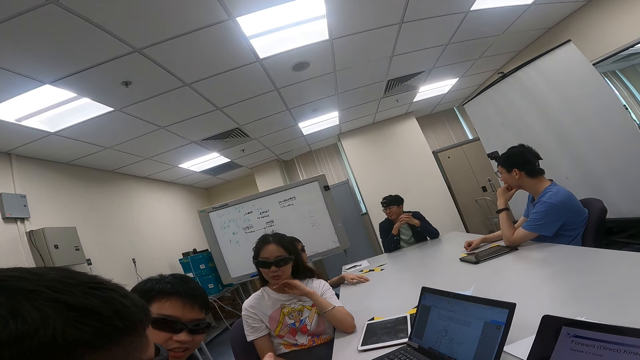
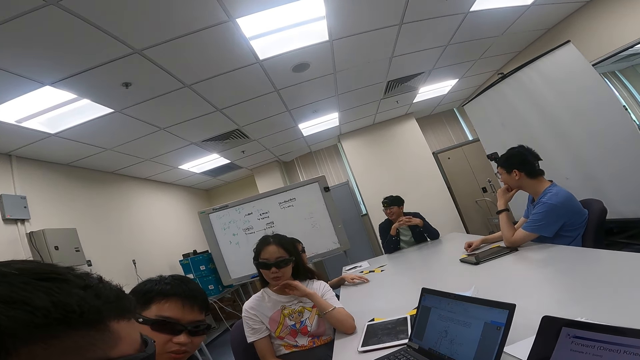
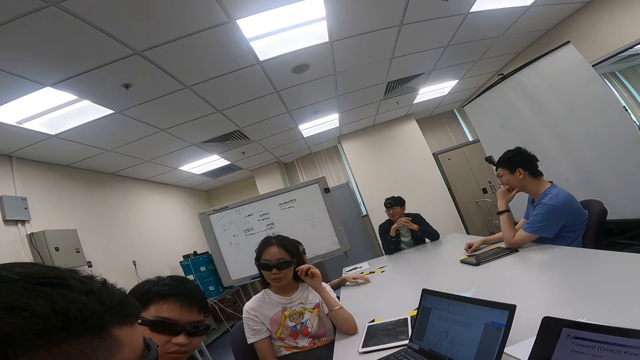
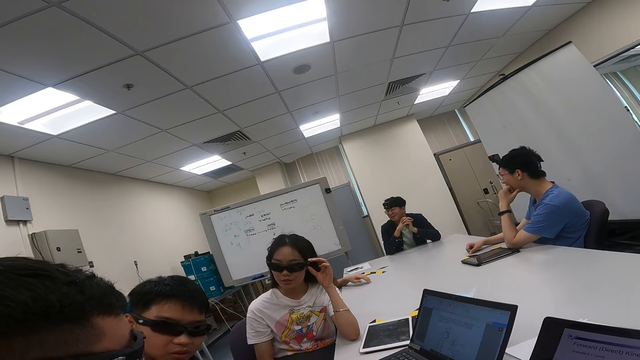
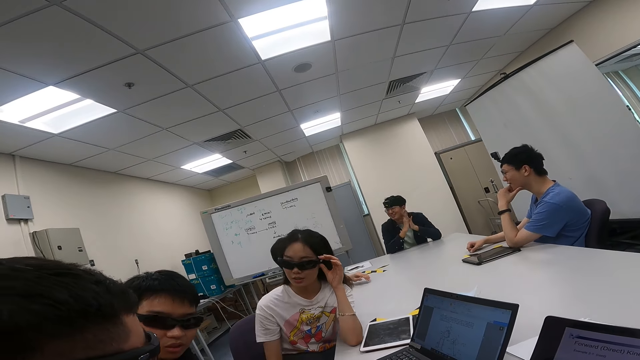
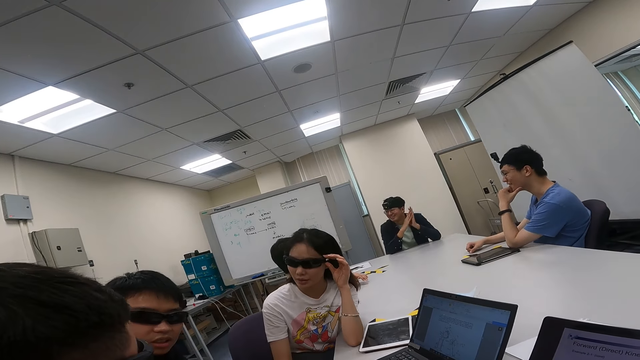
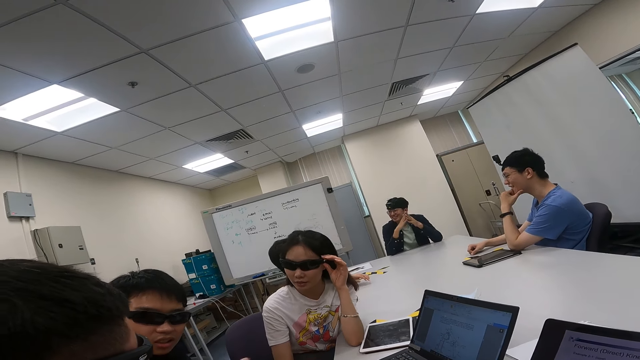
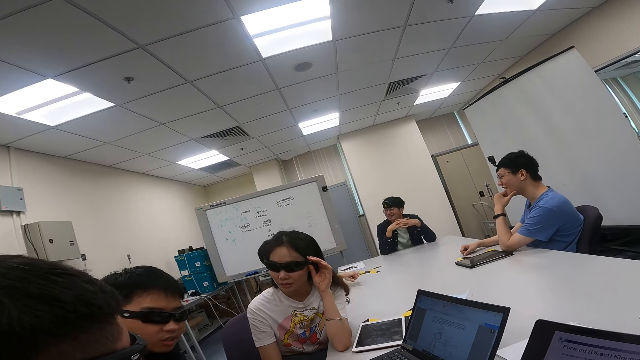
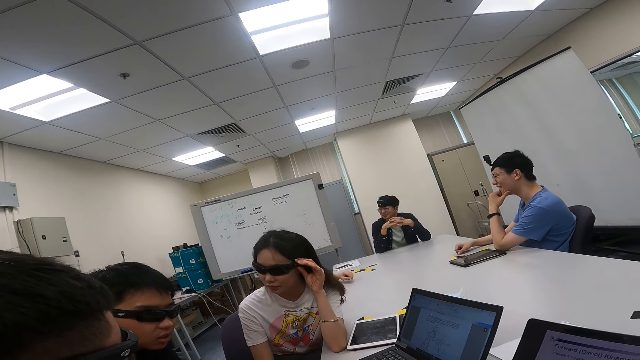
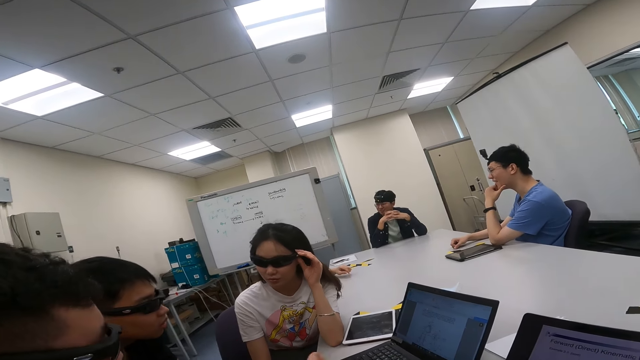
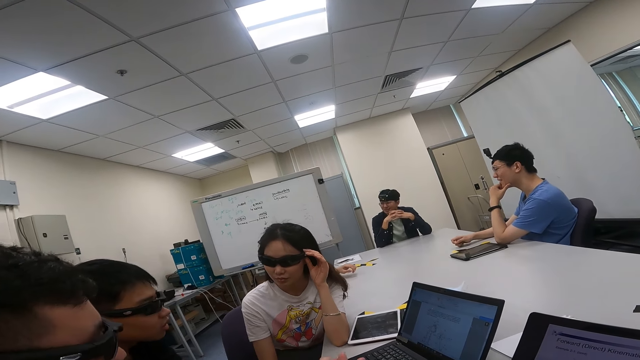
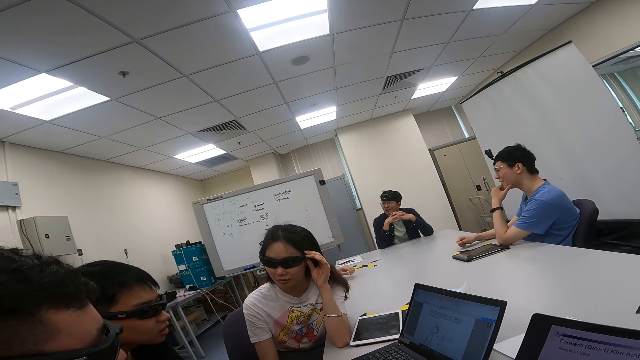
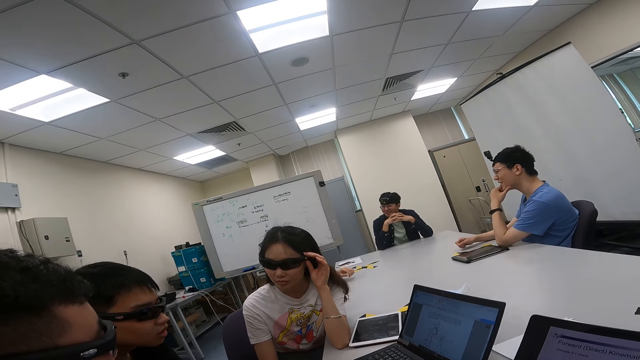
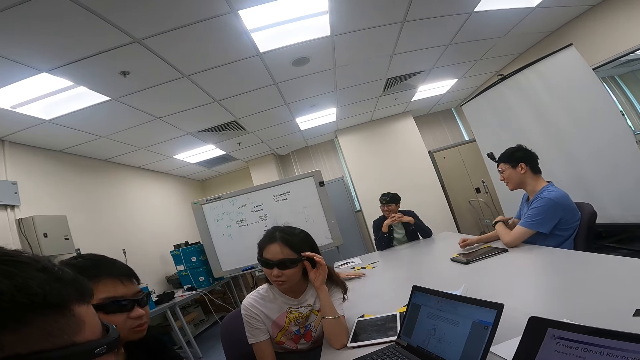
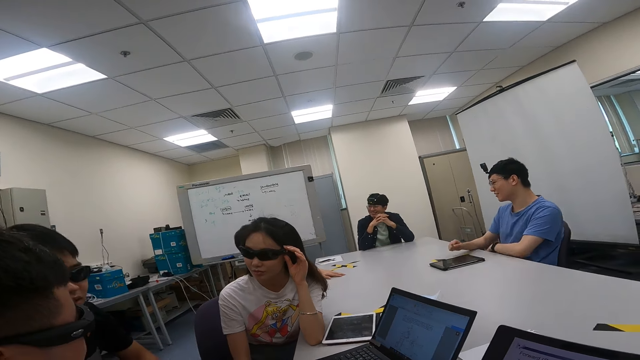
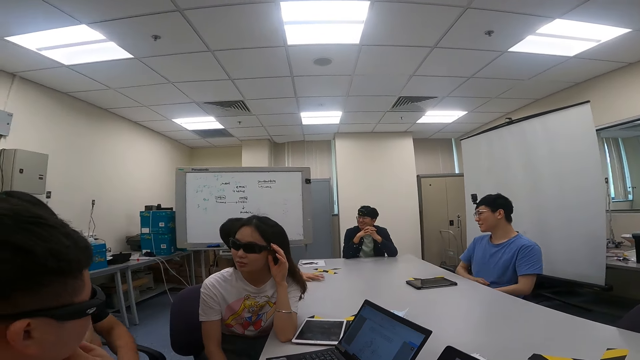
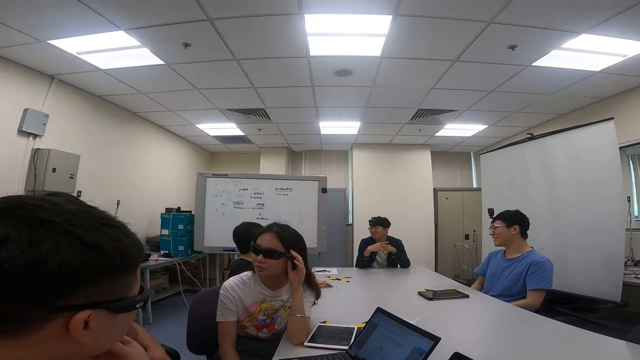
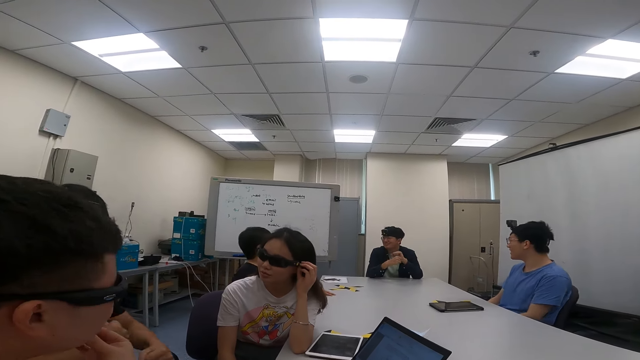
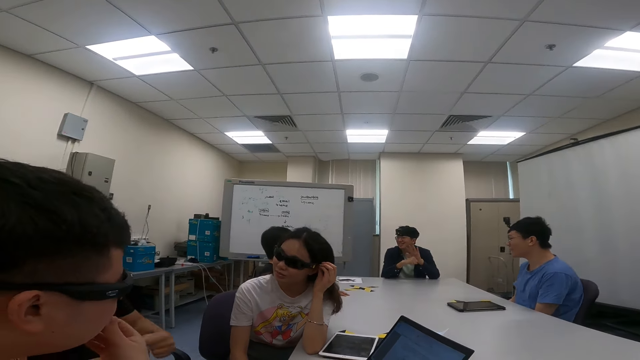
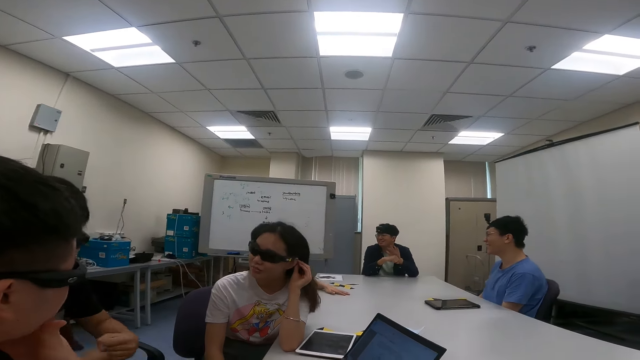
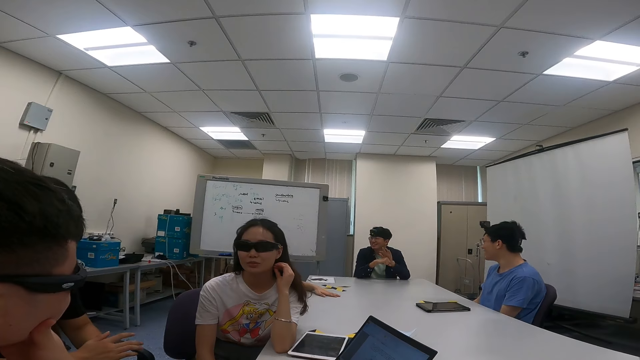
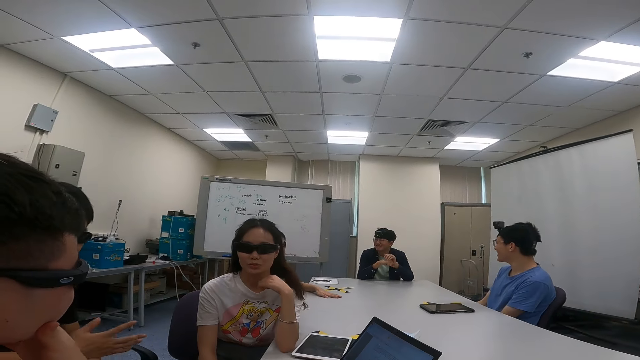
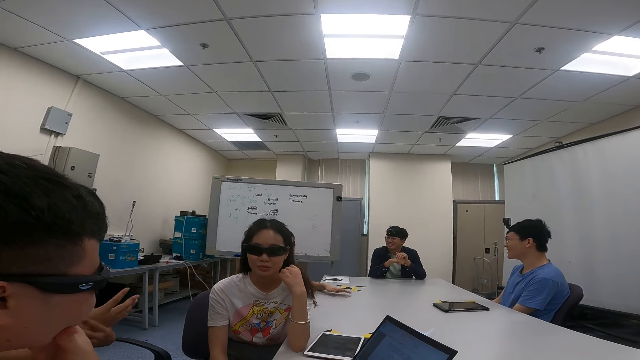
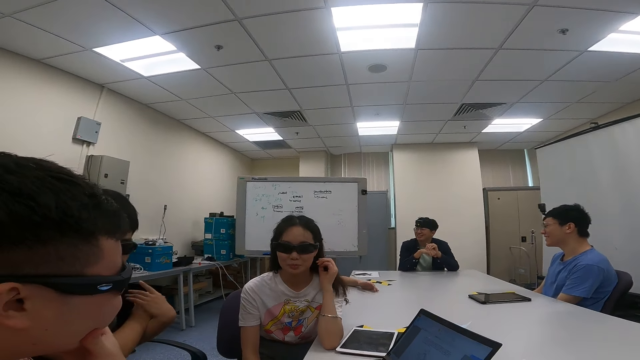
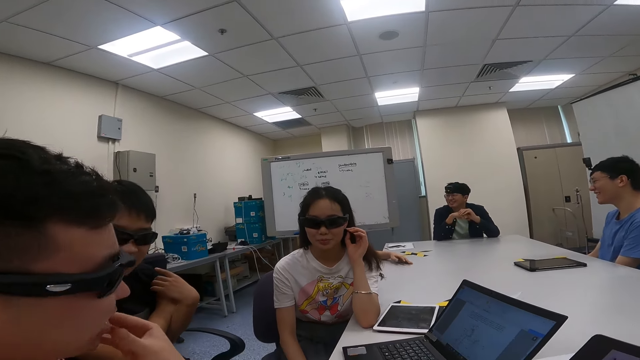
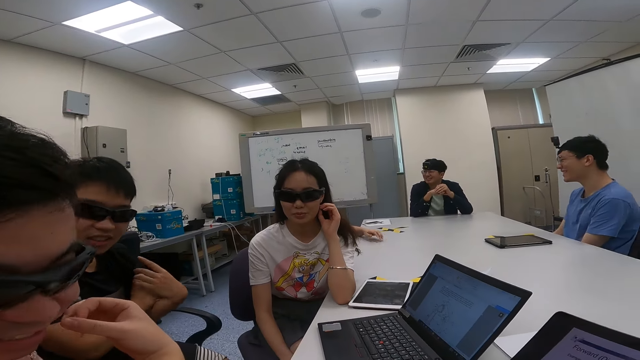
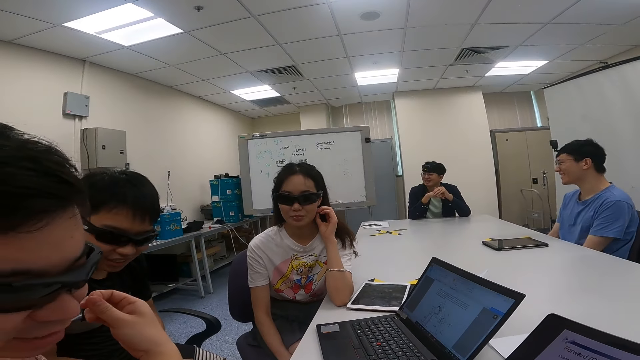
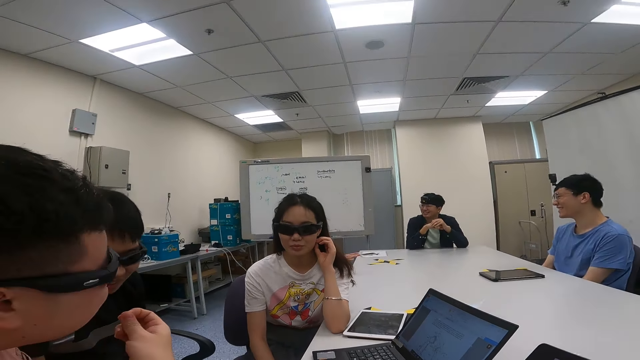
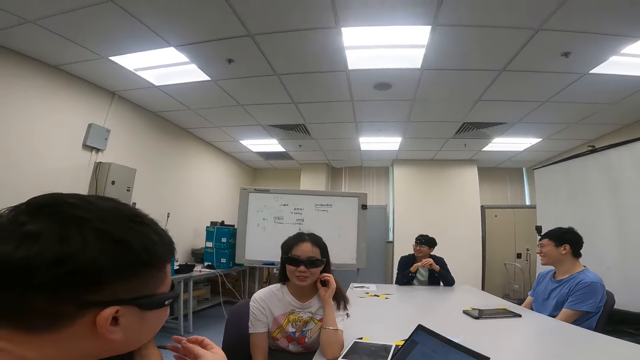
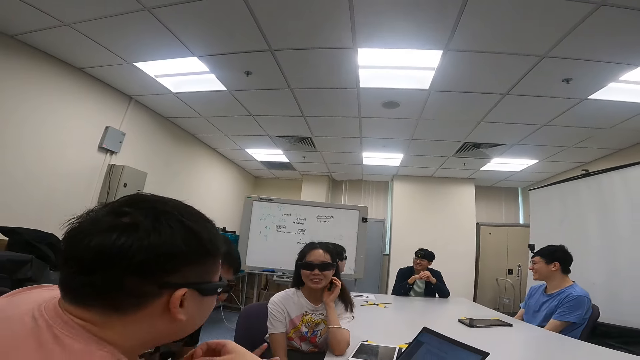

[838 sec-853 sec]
A person touches the goggles. A man holds his chin. Another person talks to the first person. Another man holds hands. The first man puts his hands down. A third person talks to the second person and the first person. The camera wearer interacts with a third man, a fourth man and a lady.

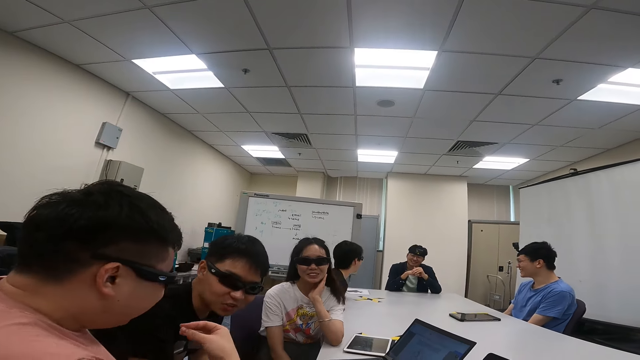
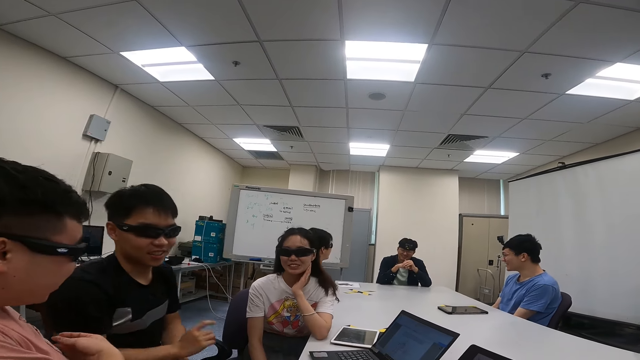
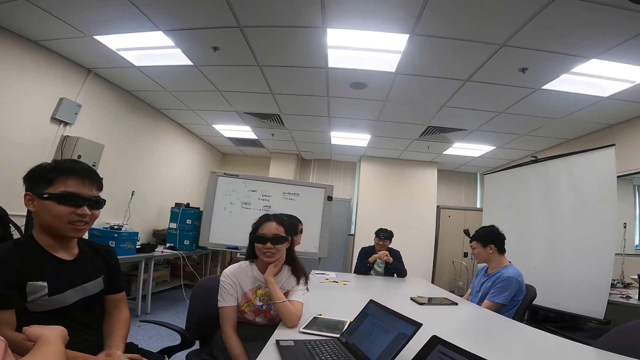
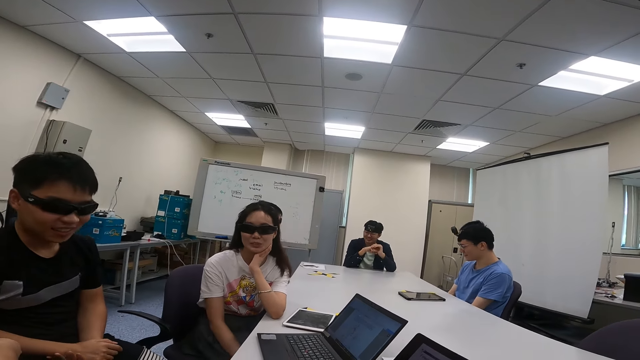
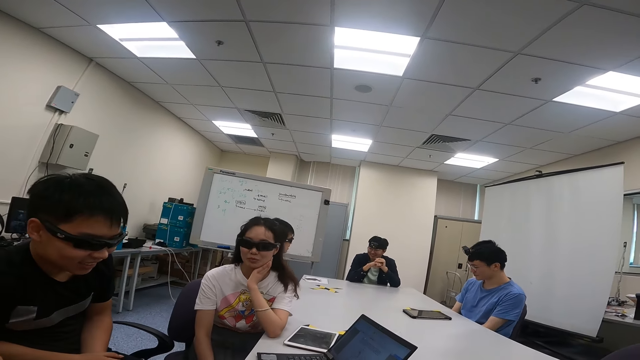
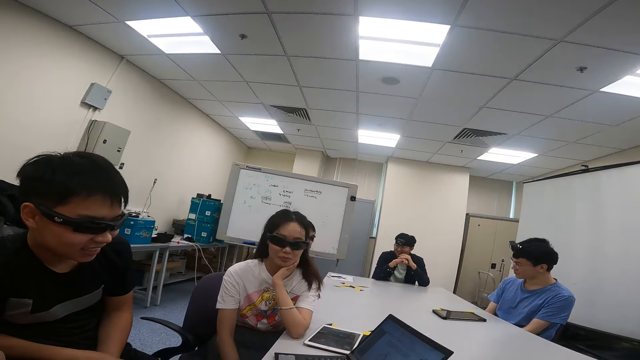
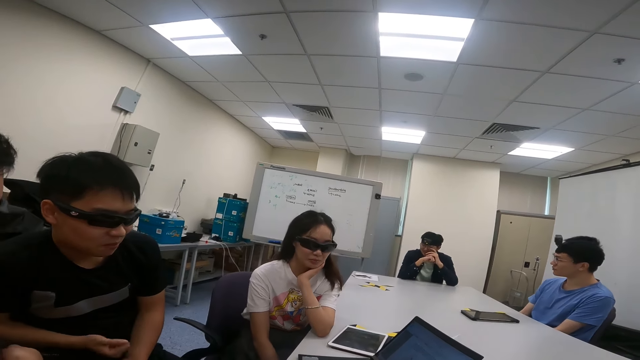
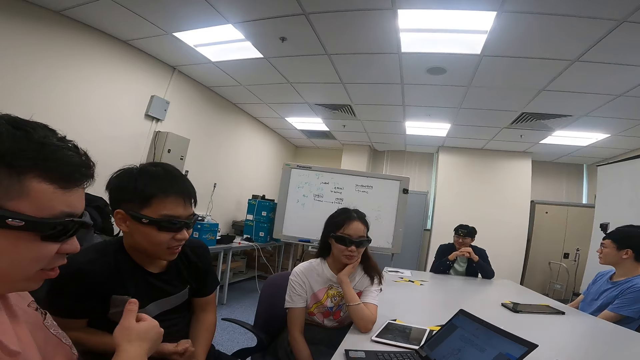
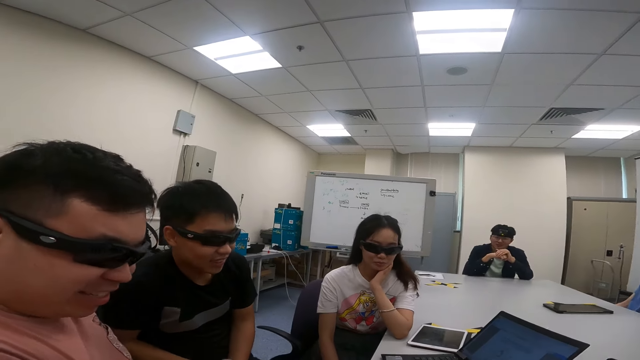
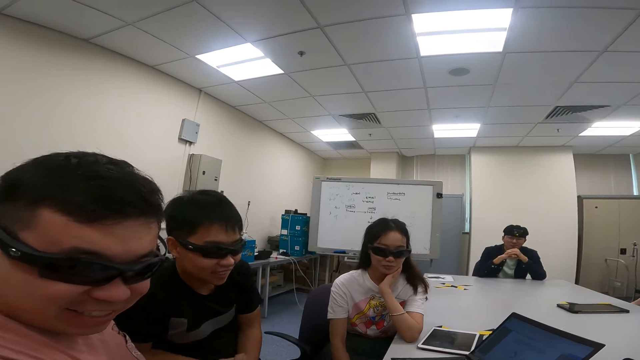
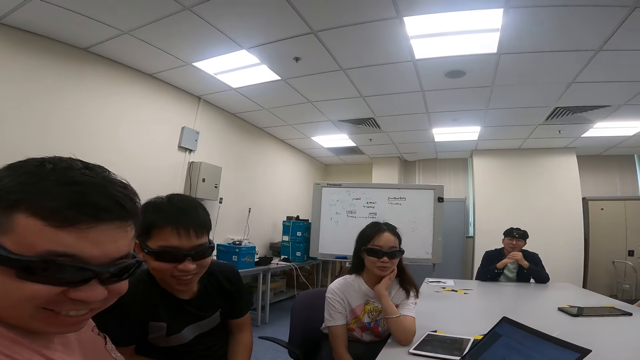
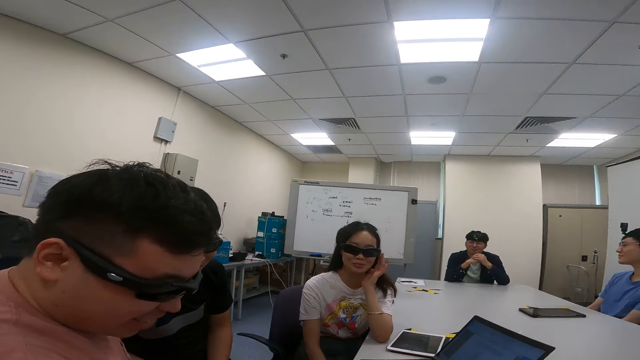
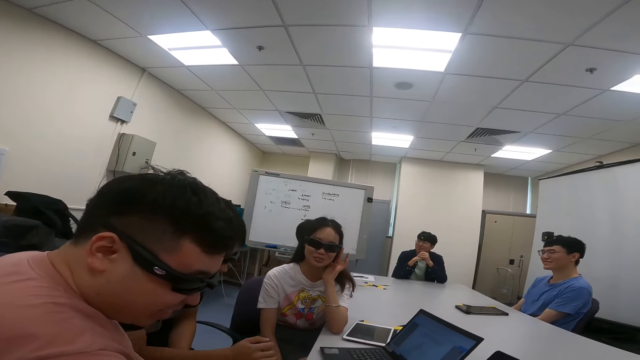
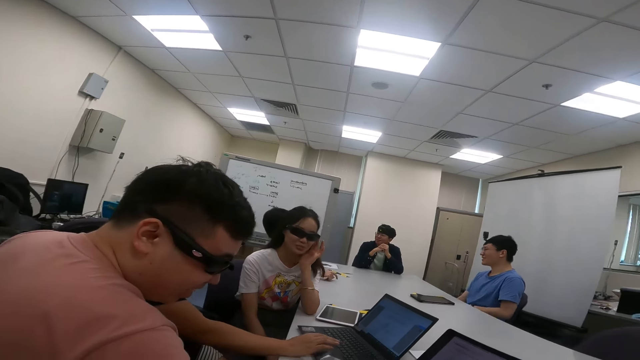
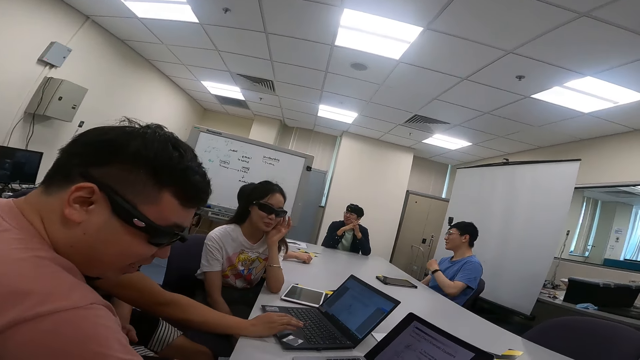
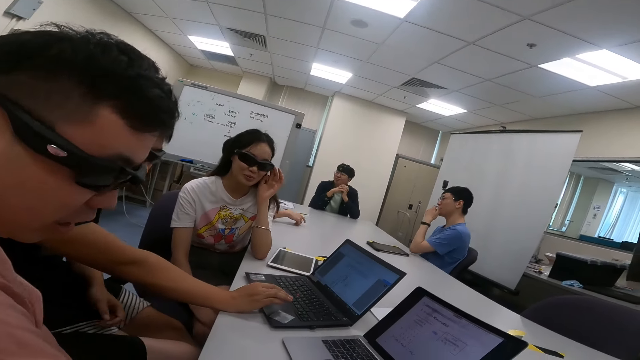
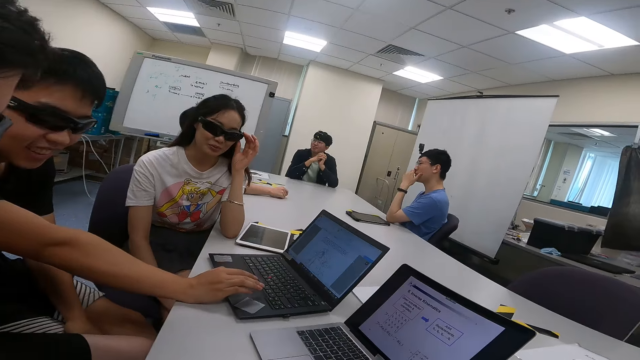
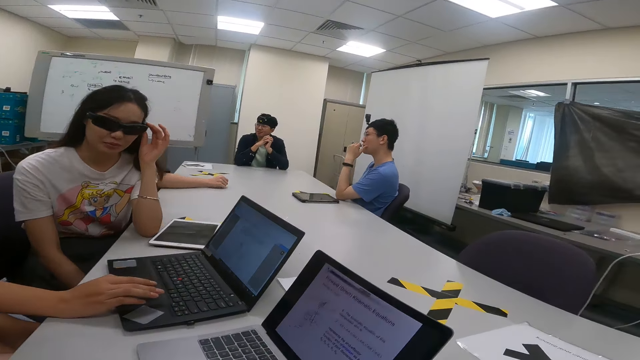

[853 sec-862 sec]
A man looks at the computer. Another man looks at the computer. A lady holds her chin. A person places the right hand on the laptop.
